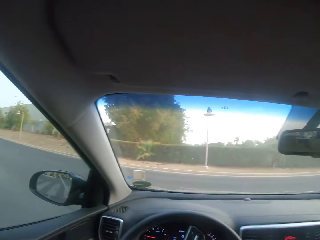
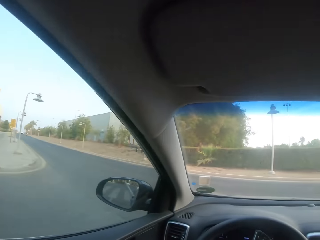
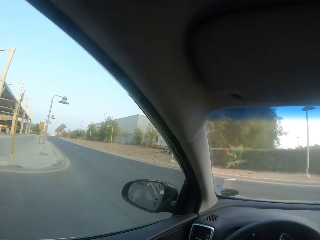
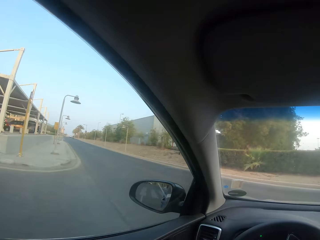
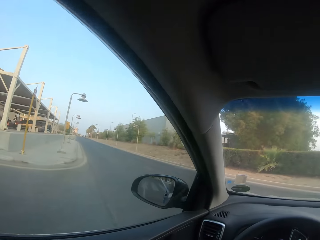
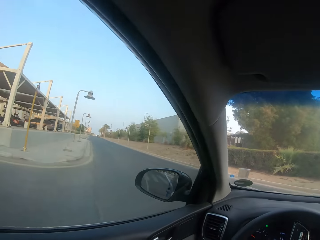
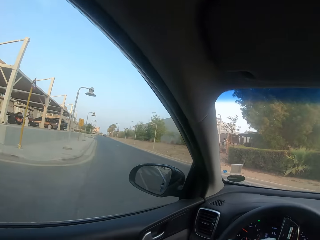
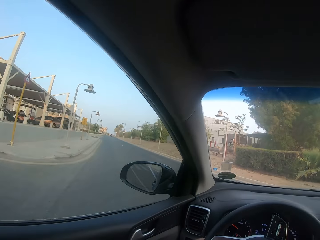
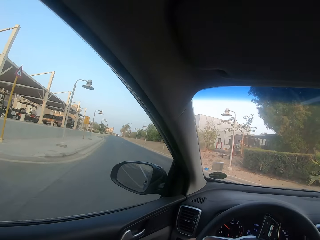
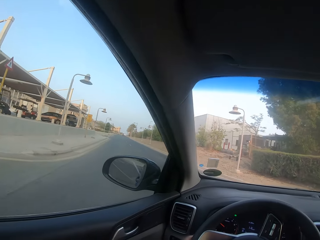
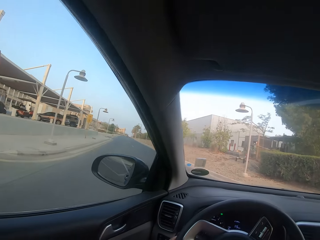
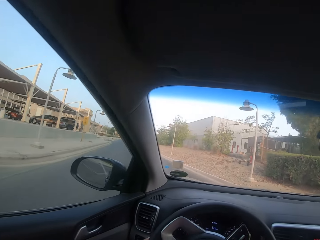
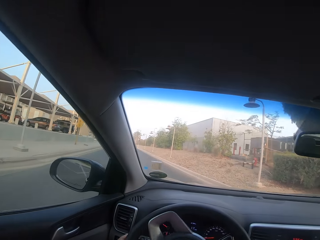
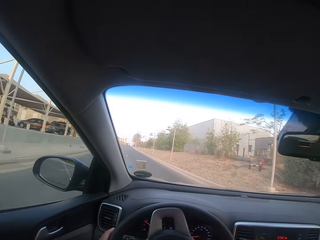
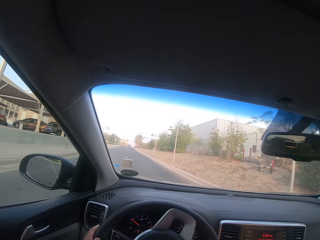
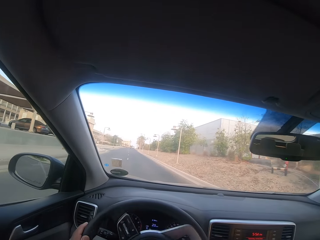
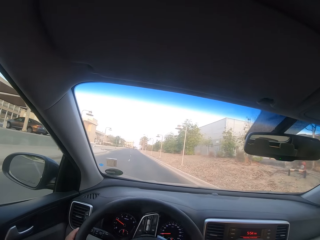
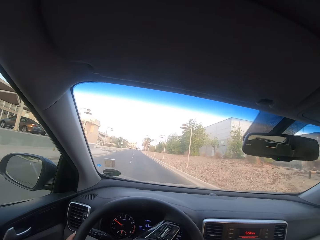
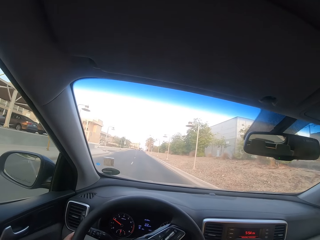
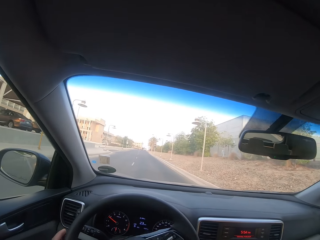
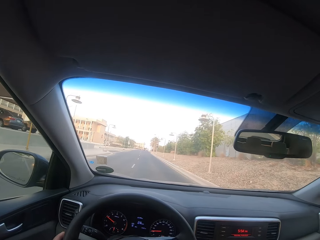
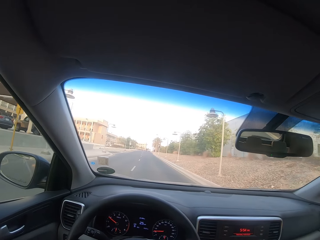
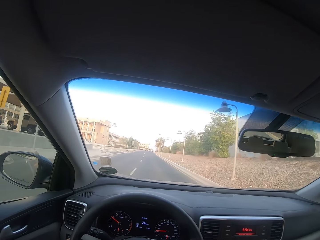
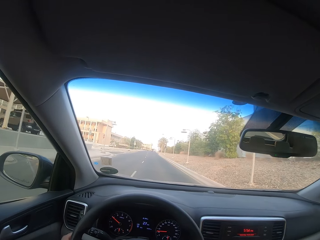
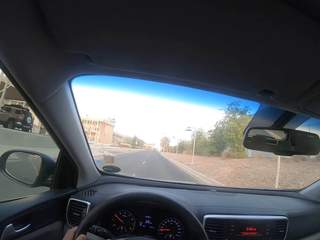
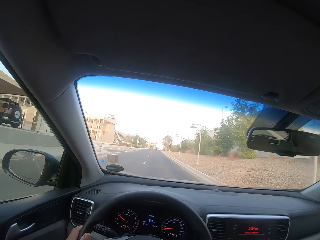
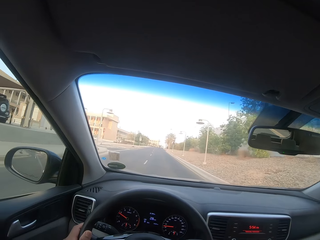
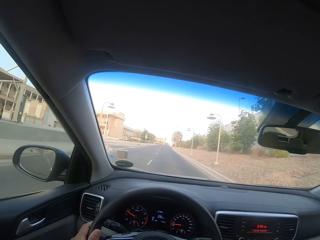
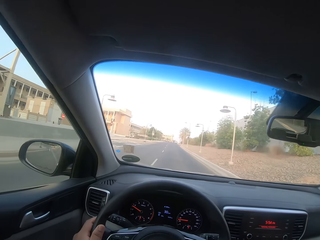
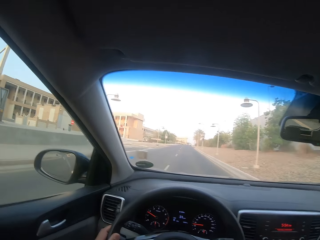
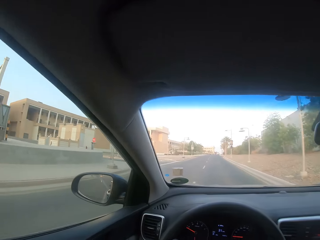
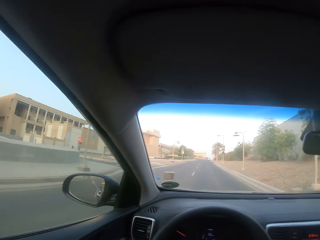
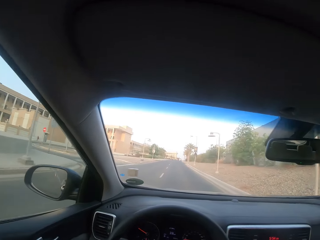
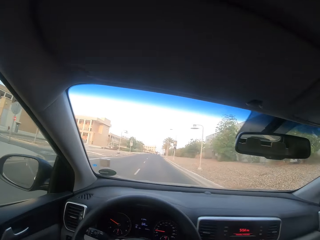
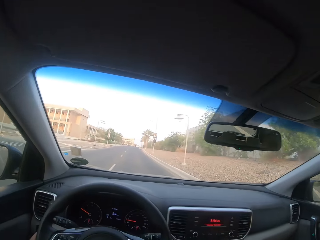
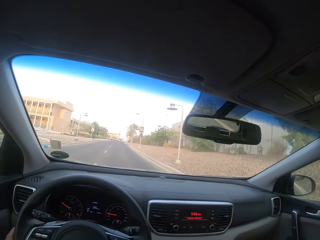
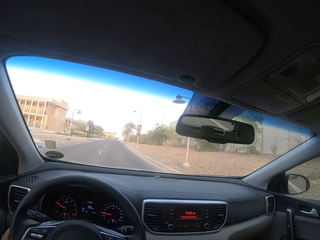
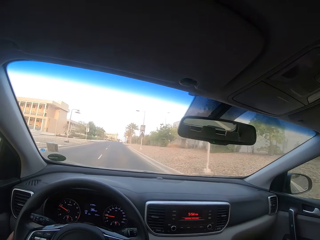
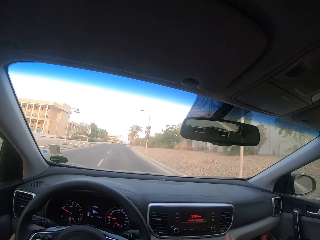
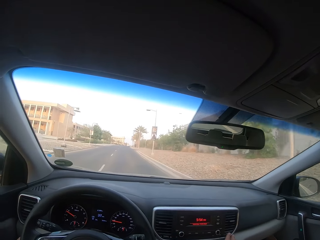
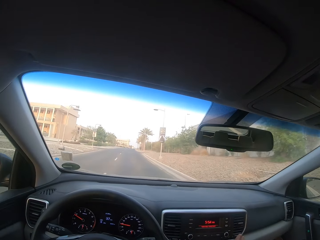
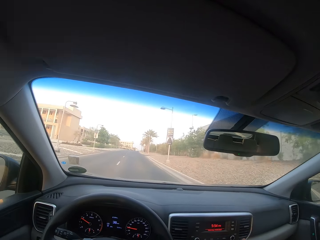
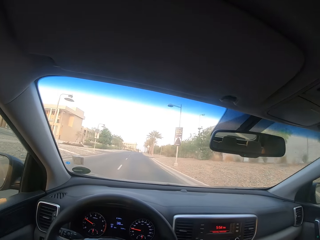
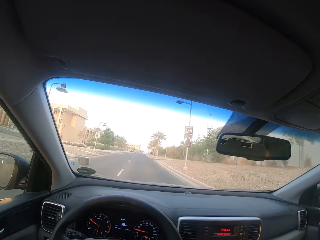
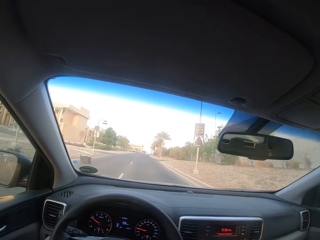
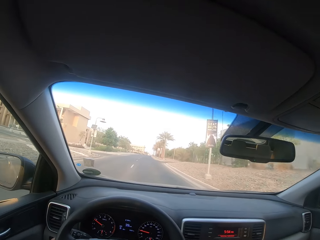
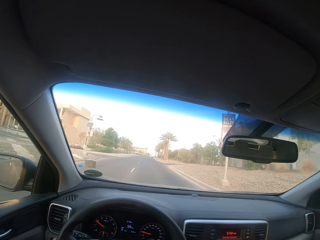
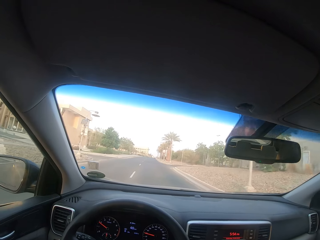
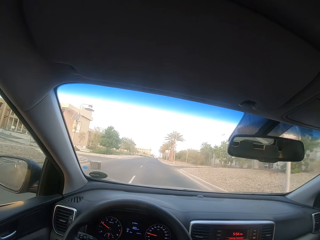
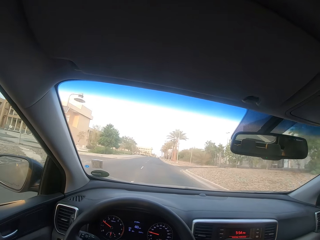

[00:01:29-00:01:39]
The camera wearer drives the car in the highway. They make a U turn. They drive the car on the highway.

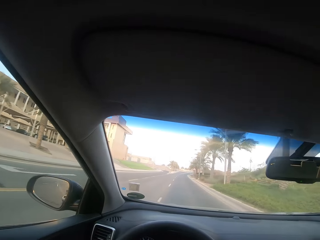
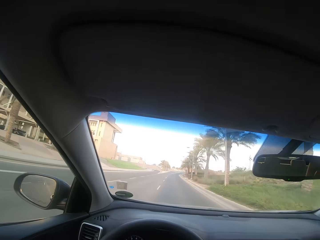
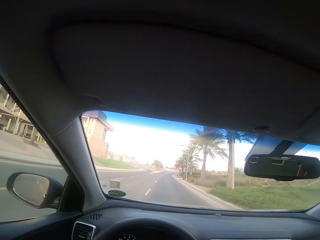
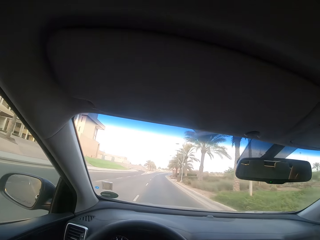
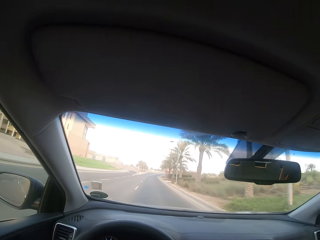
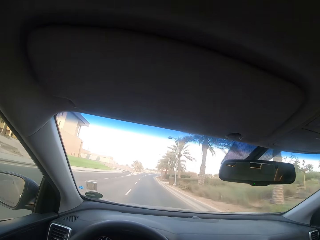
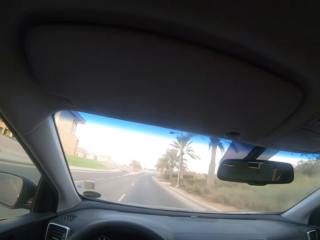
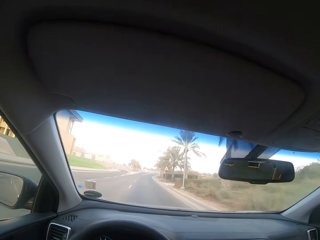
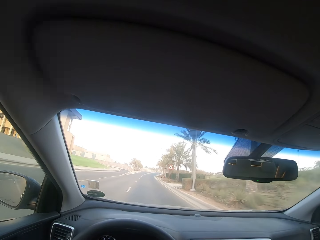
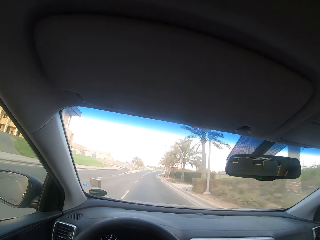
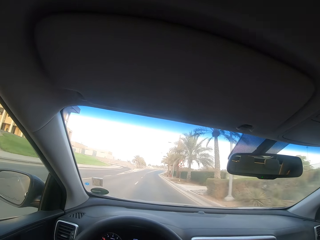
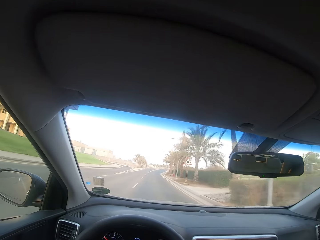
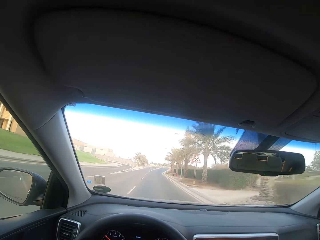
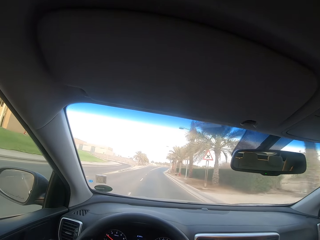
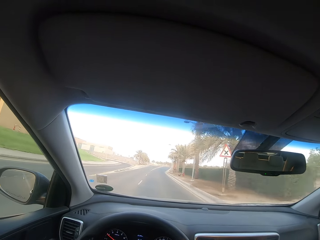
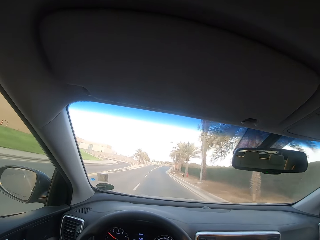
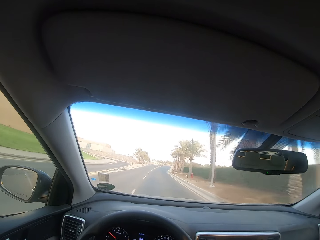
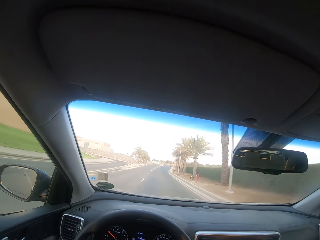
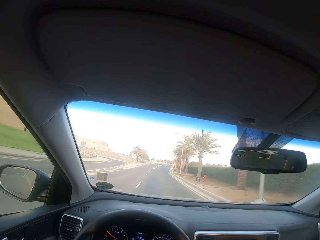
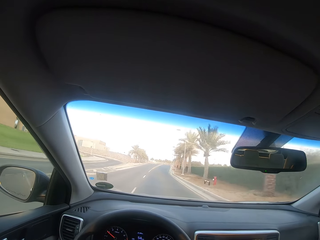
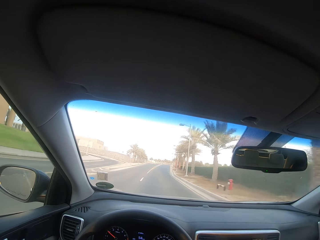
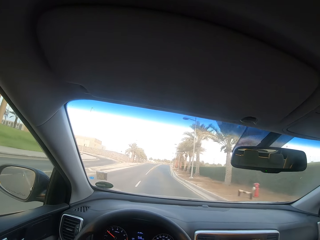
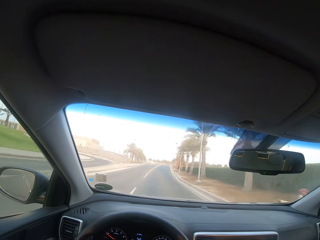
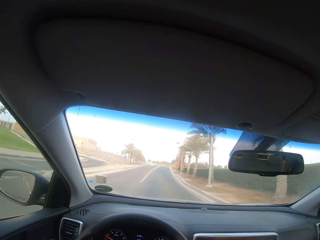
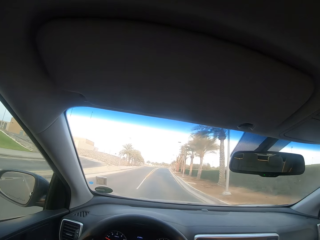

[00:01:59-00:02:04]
The camera wearer drives the car on the highway.

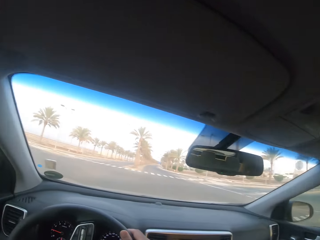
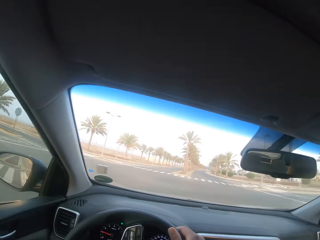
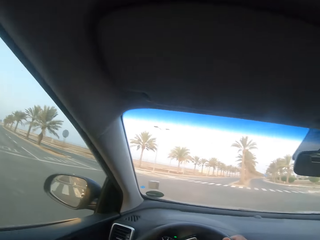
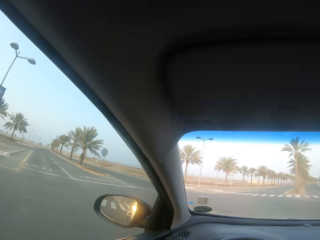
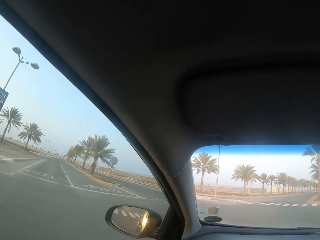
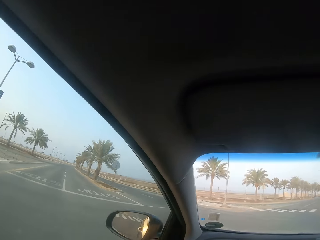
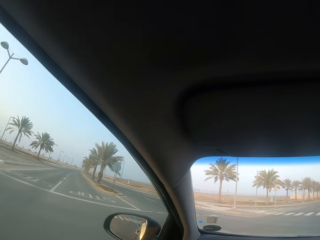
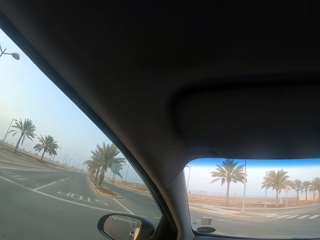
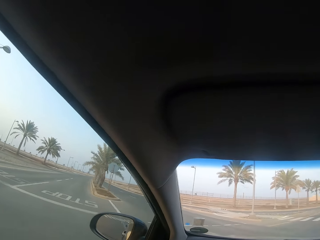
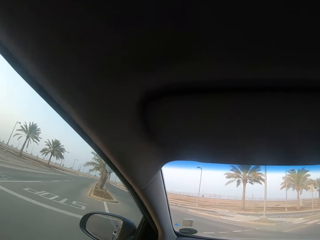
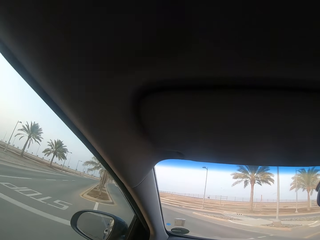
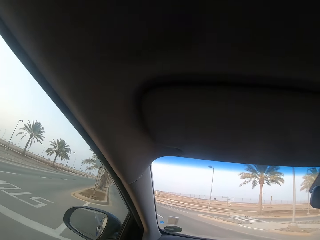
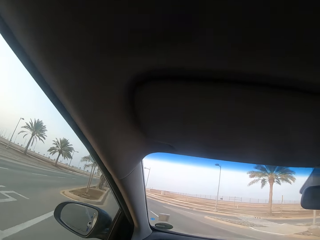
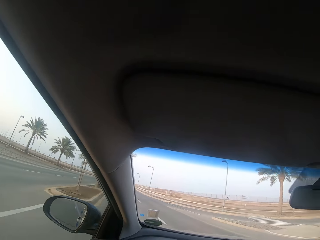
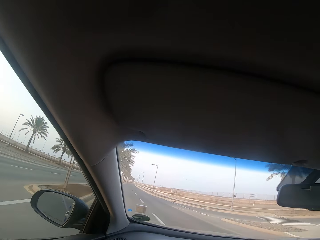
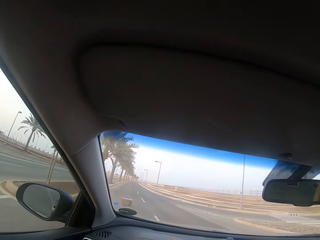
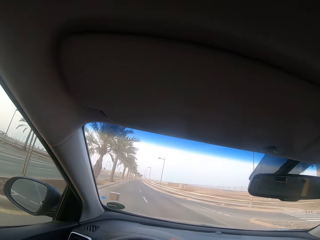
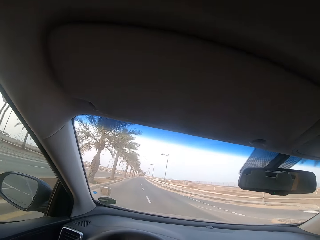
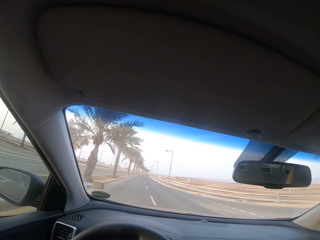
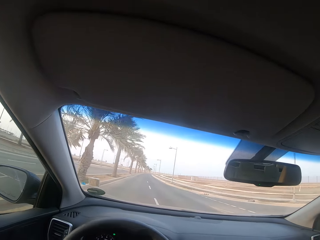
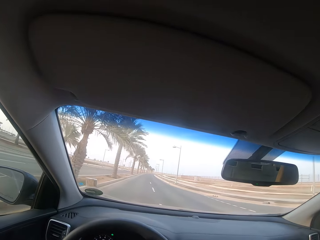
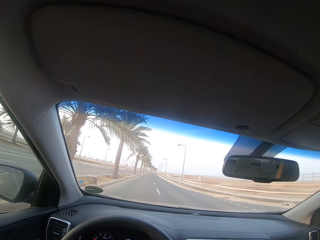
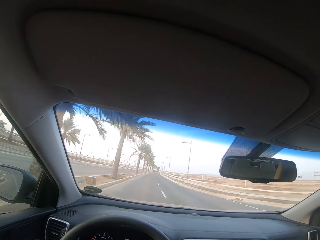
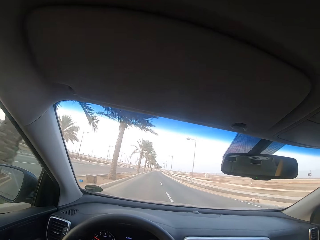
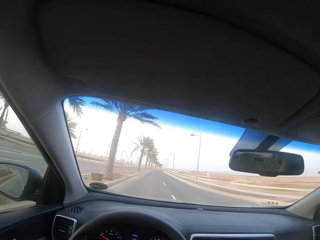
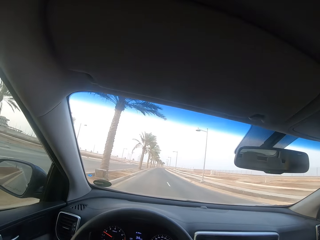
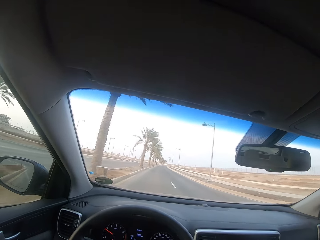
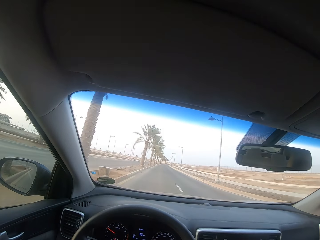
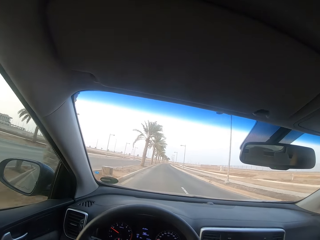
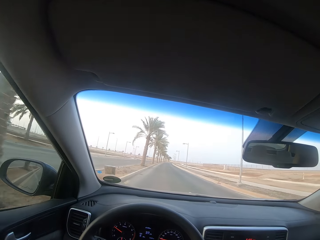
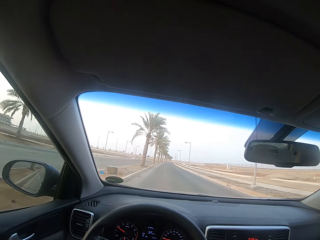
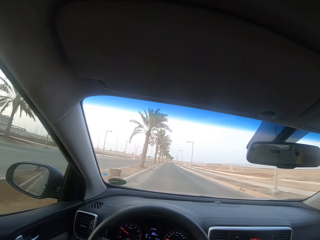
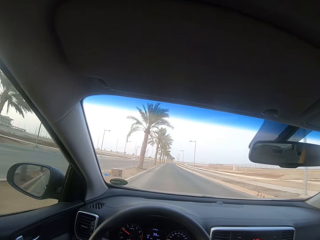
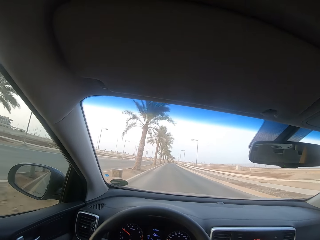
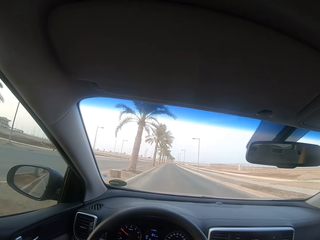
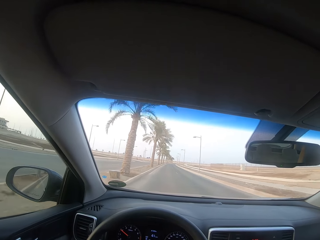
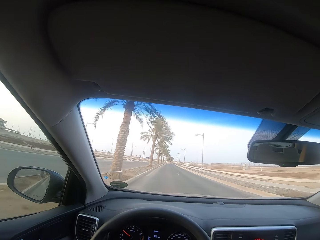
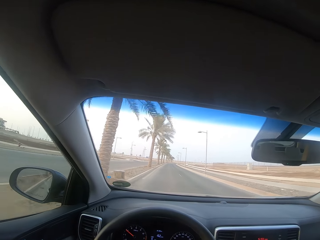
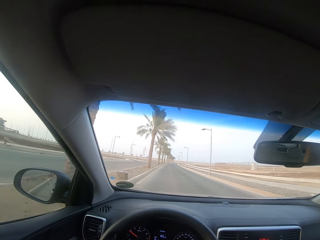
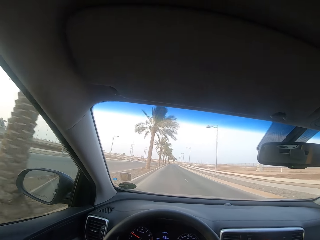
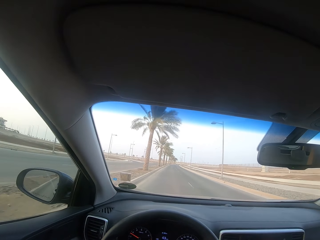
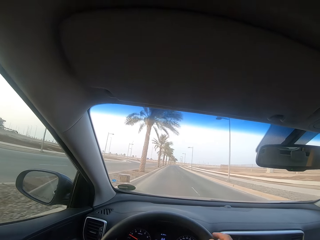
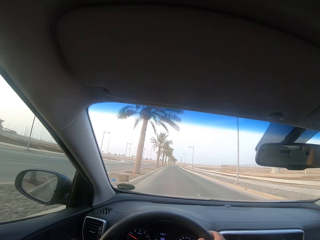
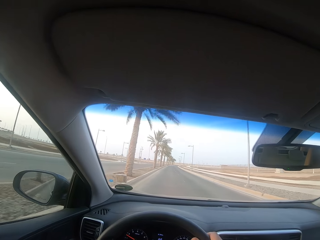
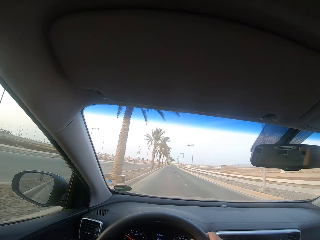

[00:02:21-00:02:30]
The camera wearer stops the car on a junction. They turn to the left side of the road. They take a U turn to the main highway. They drive the car in the highway.
